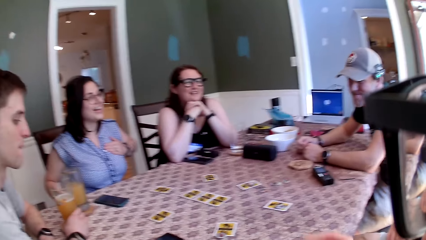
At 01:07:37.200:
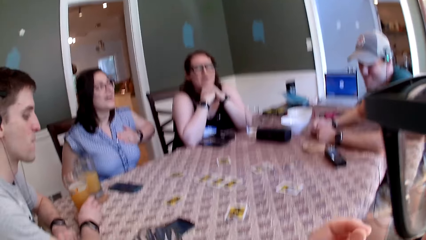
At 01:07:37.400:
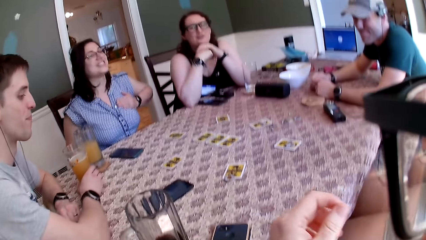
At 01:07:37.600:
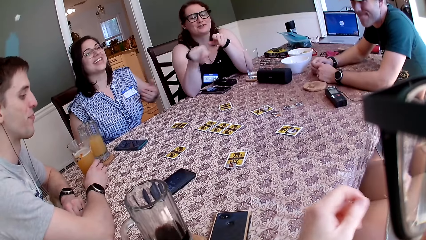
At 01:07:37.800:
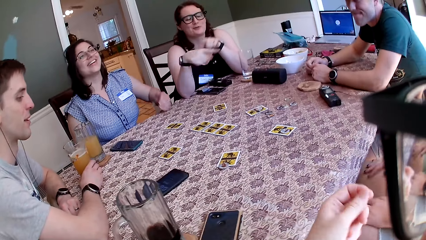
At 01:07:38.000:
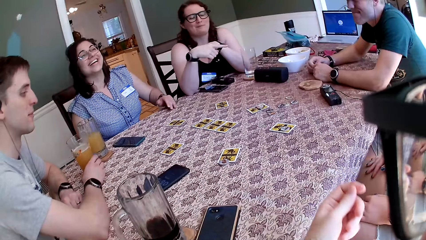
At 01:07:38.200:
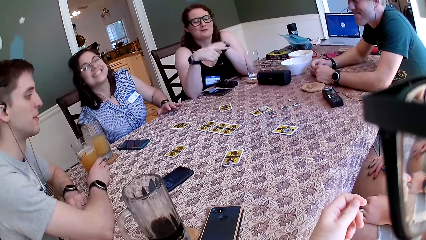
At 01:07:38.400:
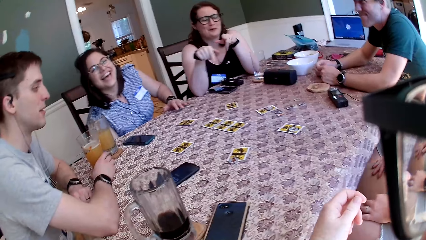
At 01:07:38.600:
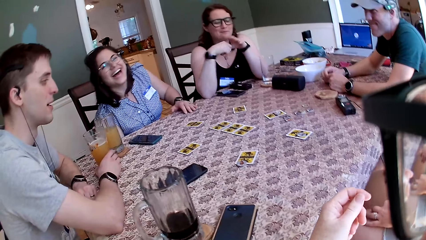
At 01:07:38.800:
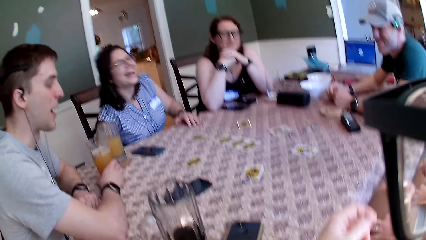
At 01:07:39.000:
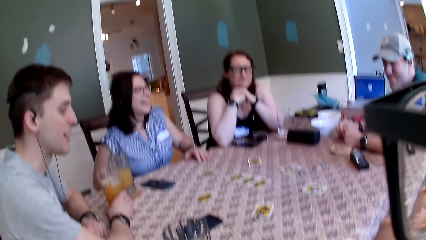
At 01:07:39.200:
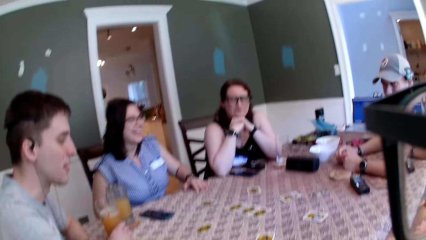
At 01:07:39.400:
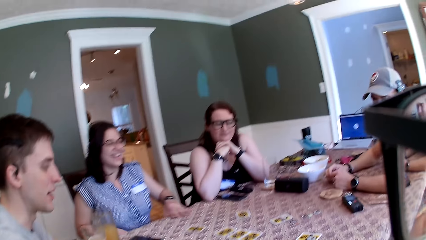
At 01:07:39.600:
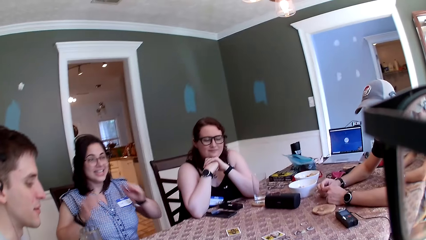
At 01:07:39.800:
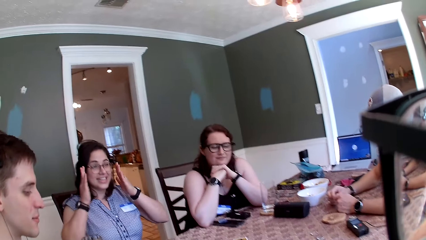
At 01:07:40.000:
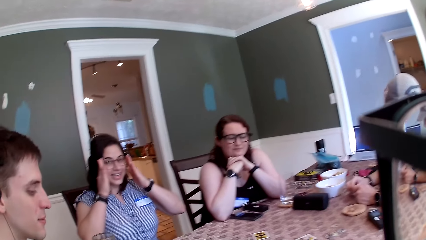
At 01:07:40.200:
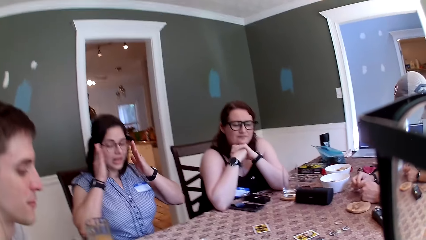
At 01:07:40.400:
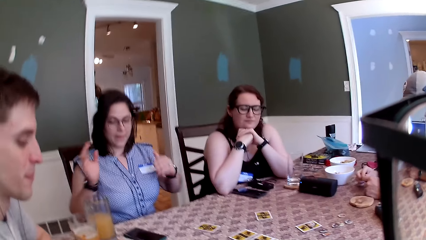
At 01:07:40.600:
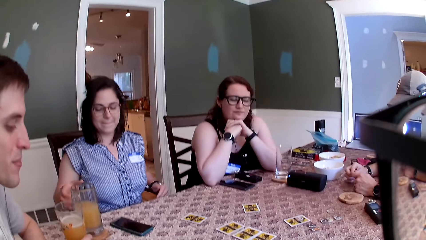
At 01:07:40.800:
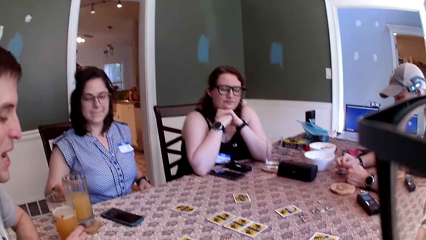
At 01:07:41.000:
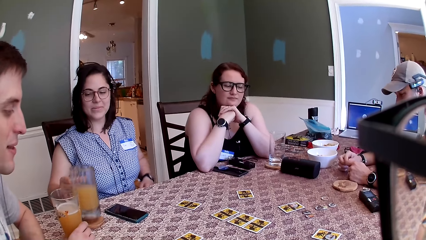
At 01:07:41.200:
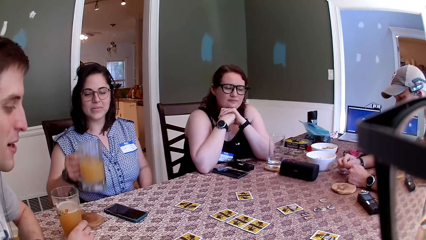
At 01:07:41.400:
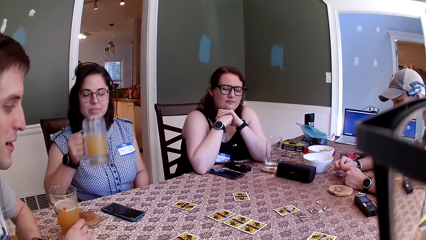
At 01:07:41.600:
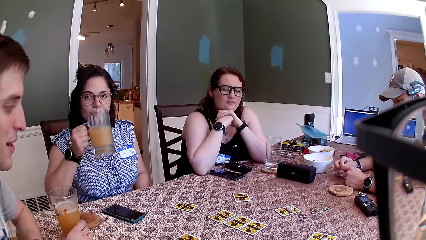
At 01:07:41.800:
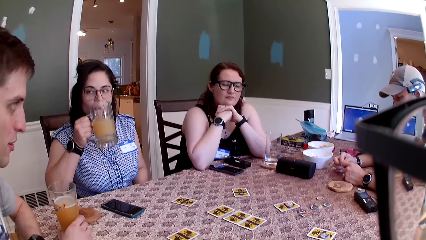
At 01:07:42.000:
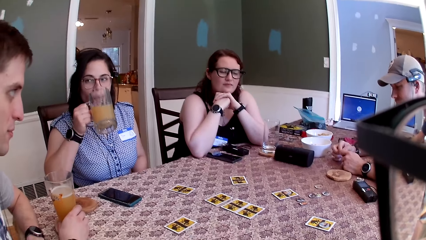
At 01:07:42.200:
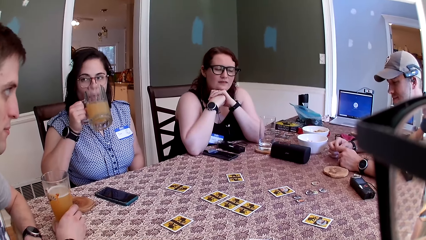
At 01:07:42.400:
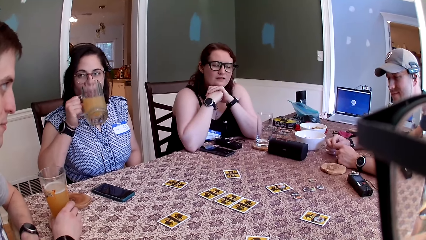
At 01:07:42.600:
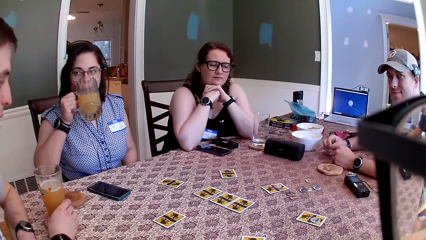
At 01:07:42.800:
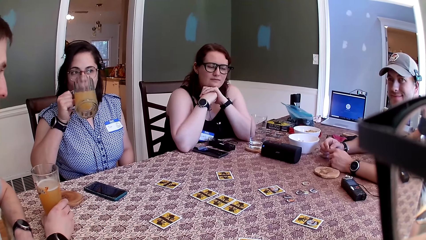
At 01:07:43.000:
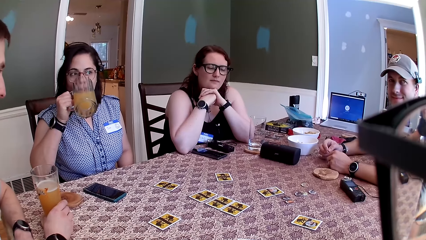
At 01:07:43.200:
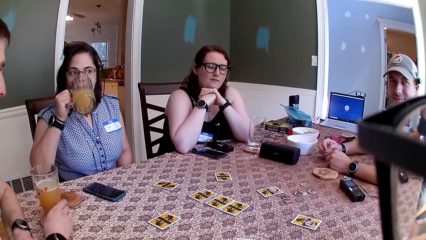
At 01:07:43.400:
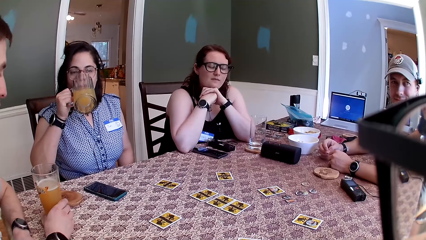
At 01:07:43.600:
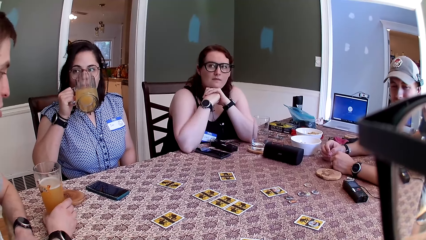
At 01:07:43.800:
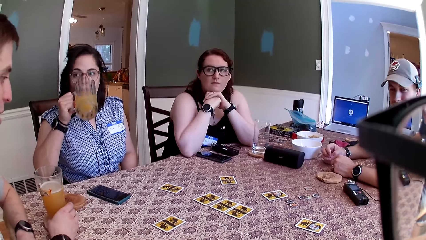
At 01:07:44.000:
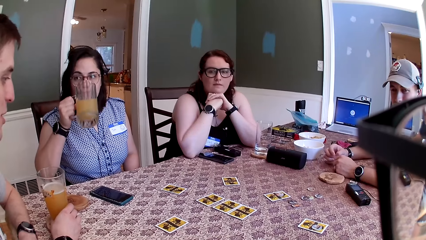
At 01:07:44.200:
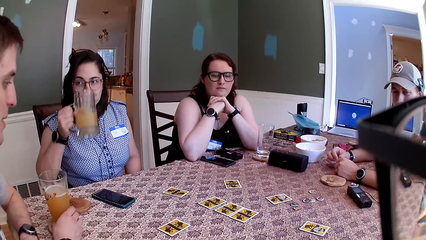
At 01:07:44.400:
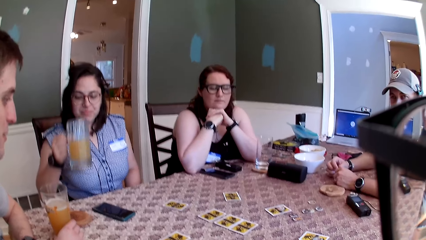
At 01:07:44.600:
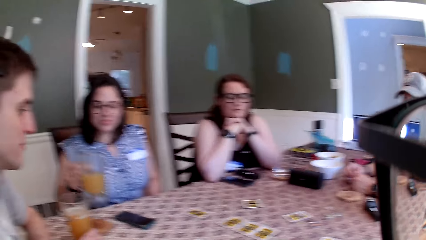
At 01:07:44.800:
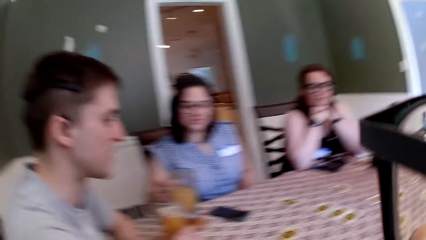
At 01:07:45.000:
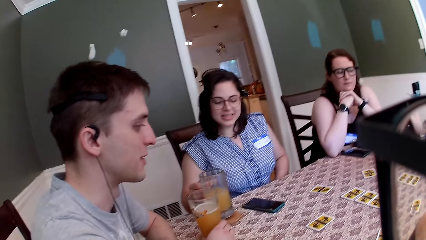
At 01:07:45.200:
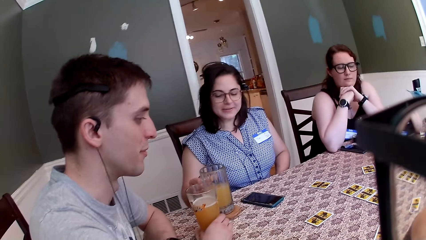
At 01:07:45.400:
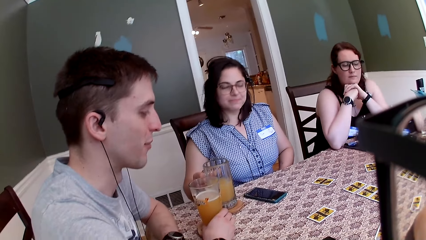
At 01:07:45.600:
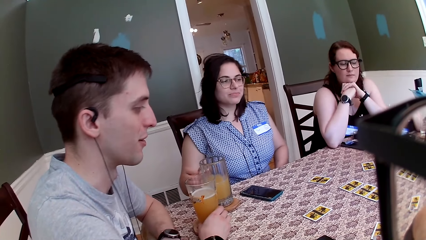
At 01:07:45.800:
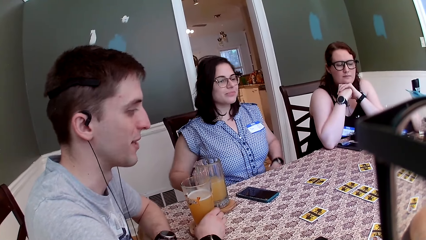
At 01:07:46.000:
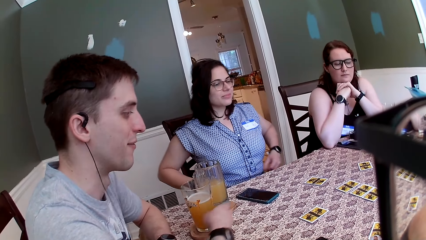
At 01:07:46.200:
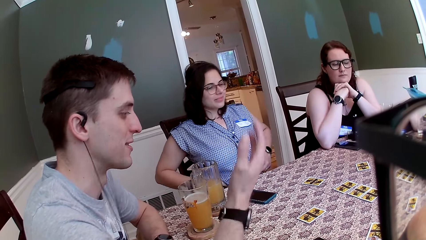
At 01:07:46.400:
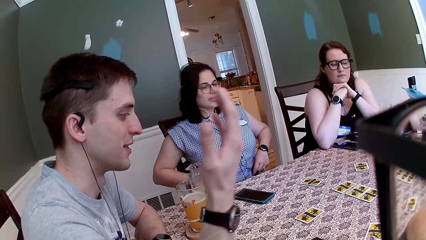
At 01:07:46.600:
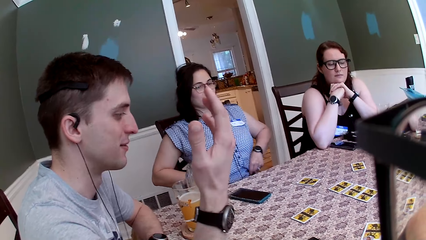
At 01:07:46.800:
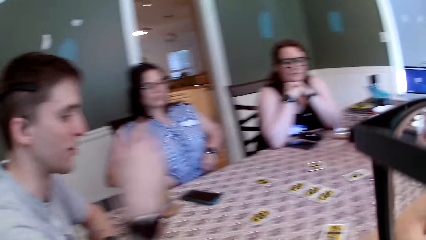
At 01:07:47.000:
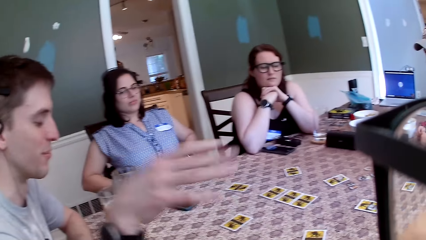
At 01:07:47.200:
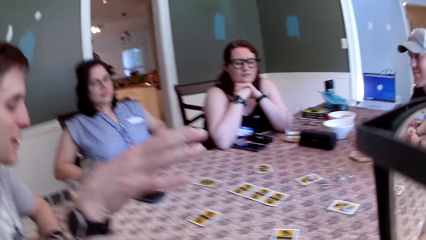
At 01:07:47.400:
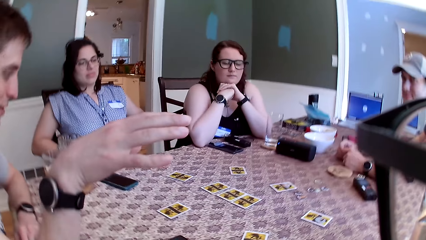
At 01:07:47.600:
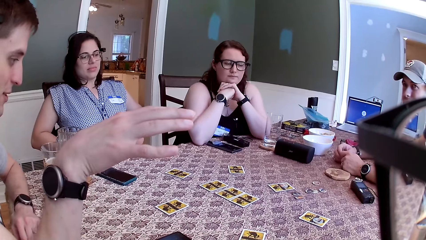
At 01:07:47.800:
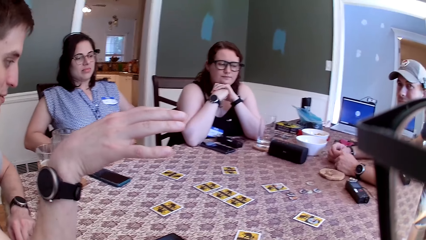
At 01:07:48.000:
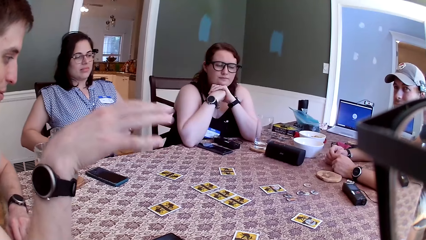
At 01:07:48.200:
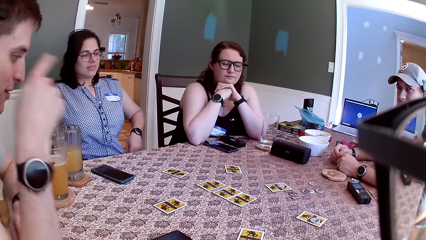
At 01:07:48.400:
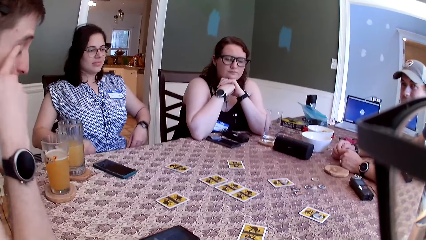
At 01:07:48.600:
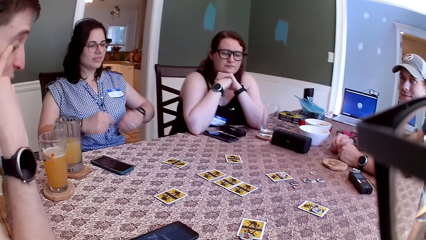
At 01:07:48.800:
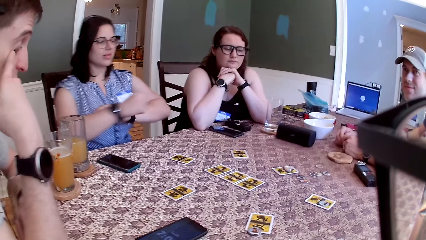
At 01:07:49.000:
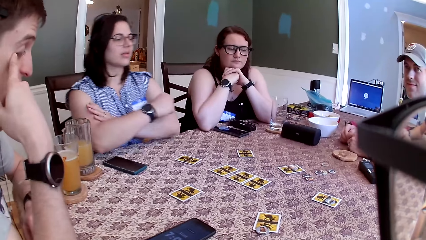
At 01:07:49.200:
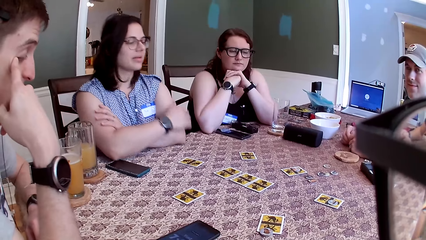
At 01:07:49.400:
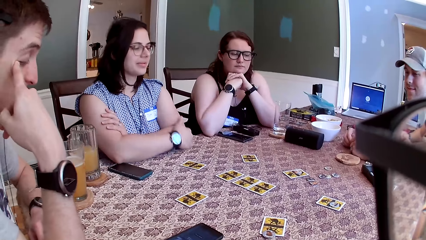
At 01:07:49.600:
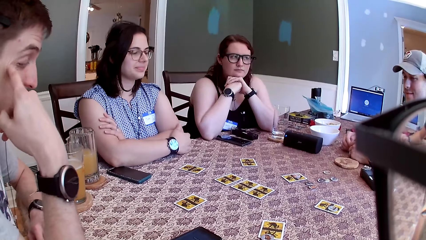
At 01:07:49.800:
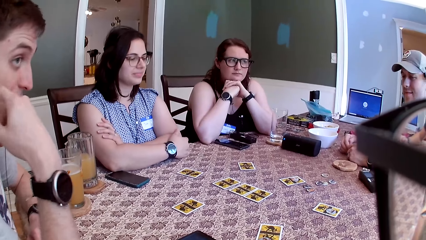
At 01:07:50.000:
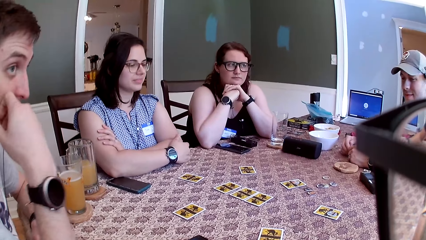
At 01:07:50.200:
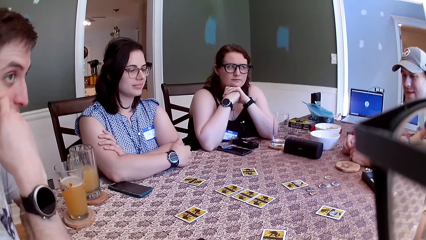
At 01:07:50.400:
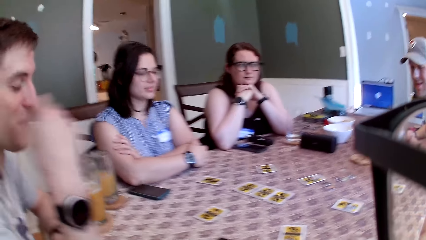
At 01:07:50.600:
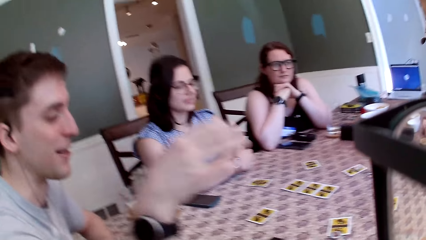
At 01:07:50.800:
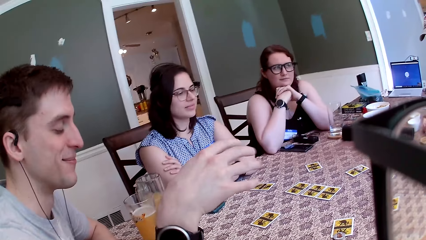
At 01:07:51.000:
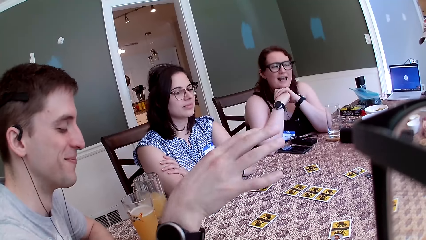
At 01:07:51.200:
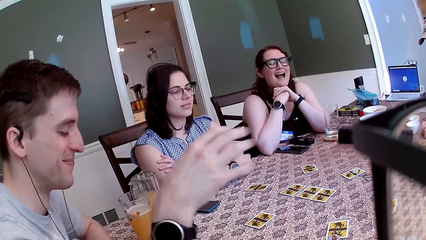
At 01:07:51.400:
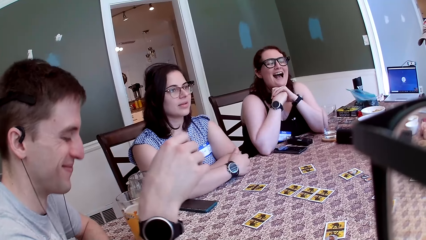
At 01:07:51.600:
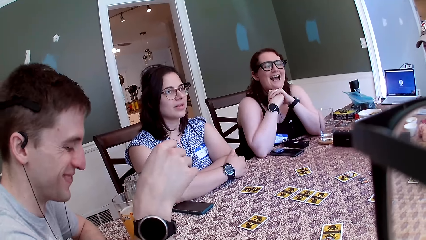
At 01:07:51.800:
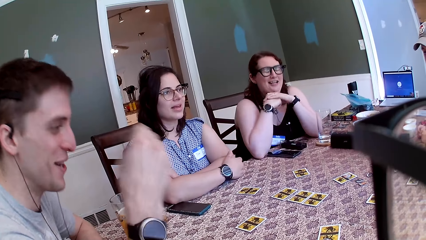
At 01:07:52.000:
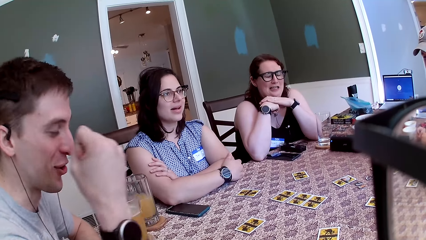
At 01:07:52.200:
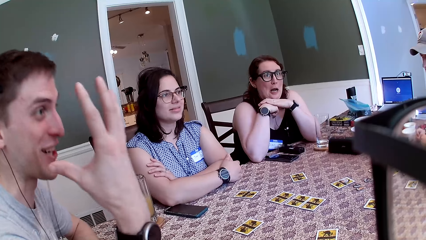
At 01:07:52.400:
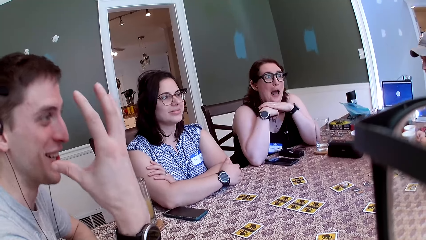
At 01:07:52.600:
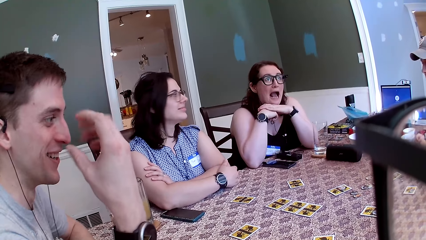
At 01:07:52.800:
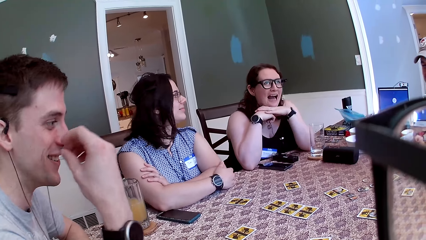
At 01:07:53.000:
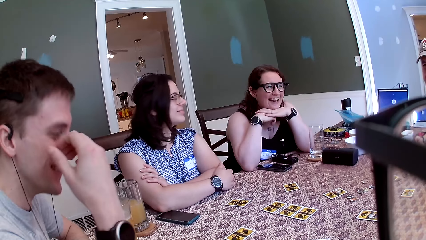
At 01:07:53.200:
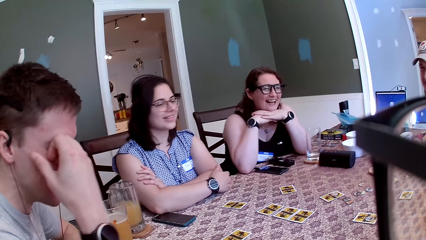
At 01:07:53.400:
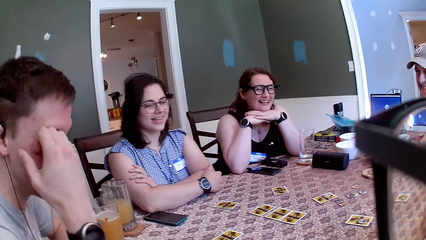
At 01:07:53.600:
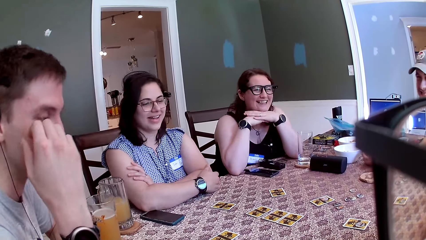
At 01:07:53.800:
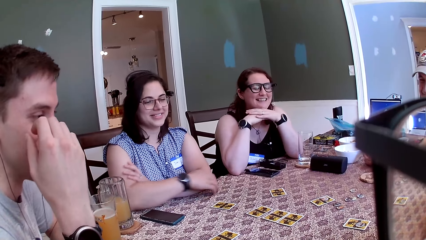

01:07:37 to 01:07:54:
A woman picks up a glass cup on the table with her right hand. A man converses with the group of people at the table. The woman drinks from the glass cup in her right hand. The camera wearer, a lady, the man and another man dialogue in a restaurant. Another woman adjusts her clothes with her hands.
